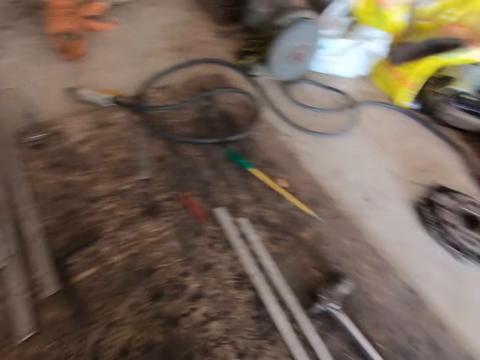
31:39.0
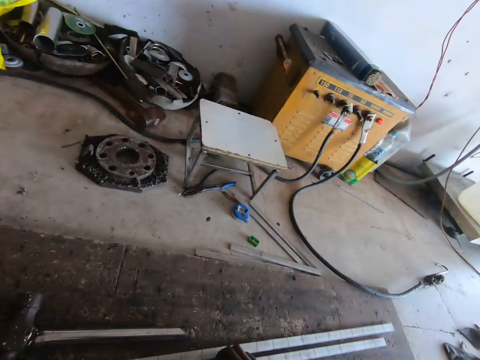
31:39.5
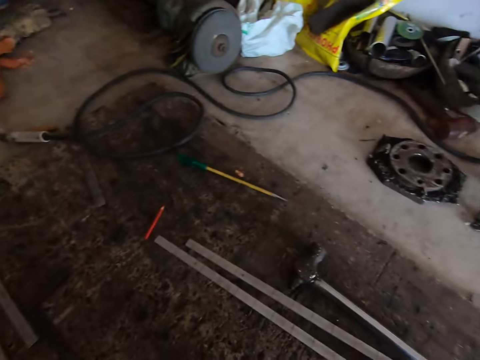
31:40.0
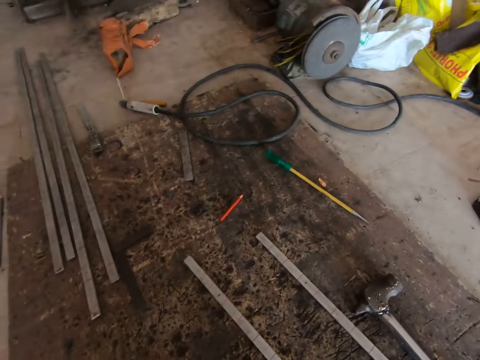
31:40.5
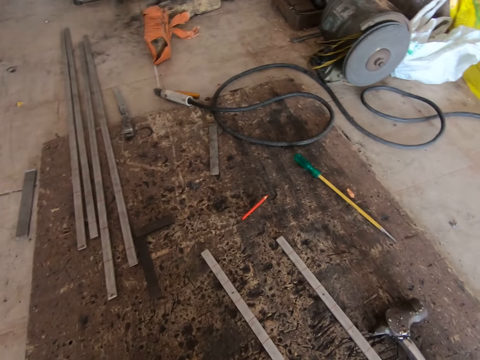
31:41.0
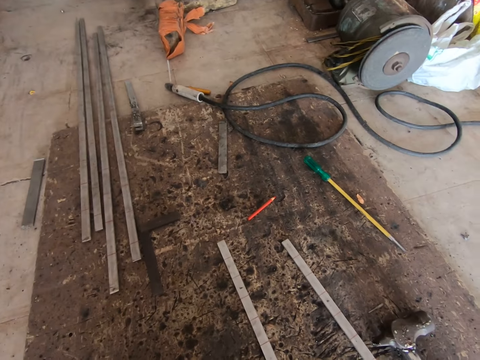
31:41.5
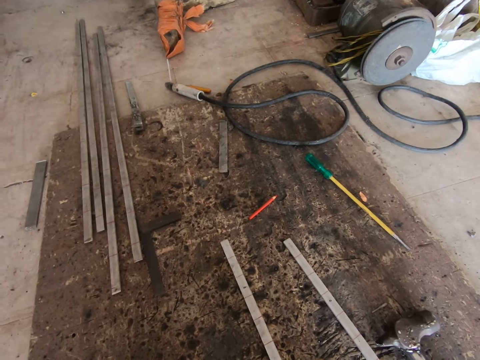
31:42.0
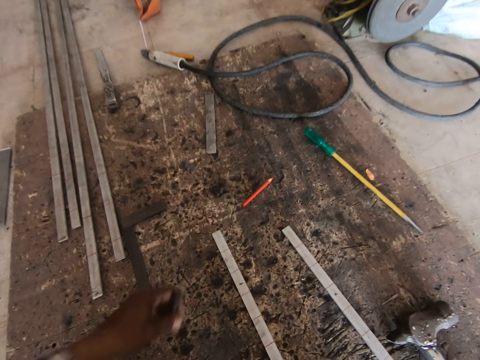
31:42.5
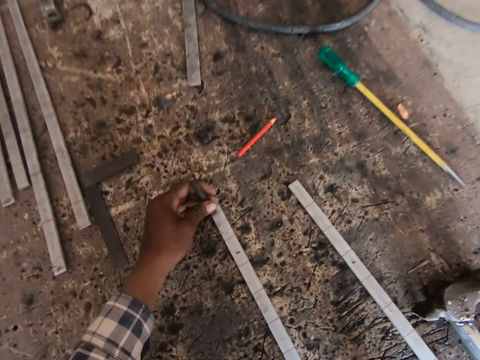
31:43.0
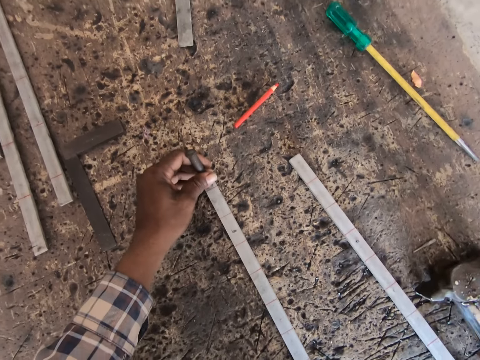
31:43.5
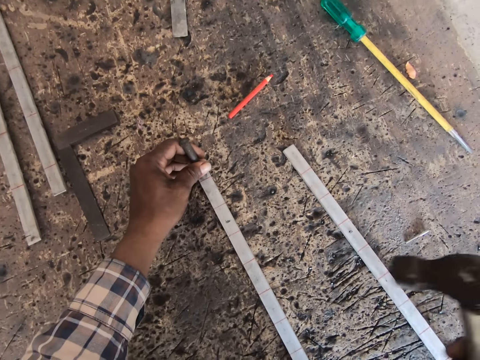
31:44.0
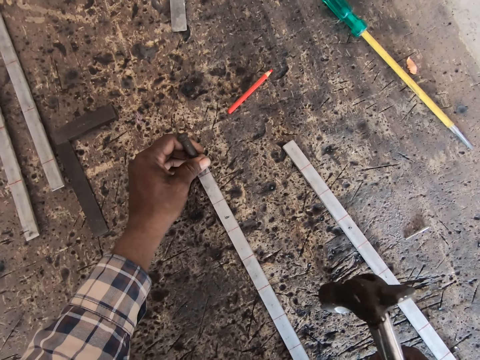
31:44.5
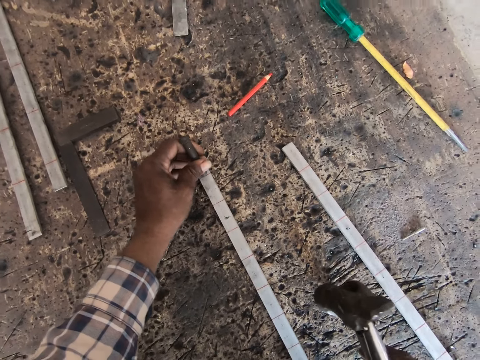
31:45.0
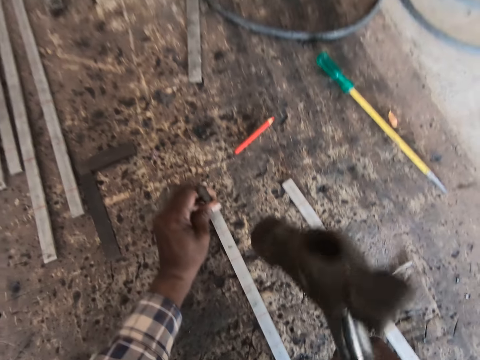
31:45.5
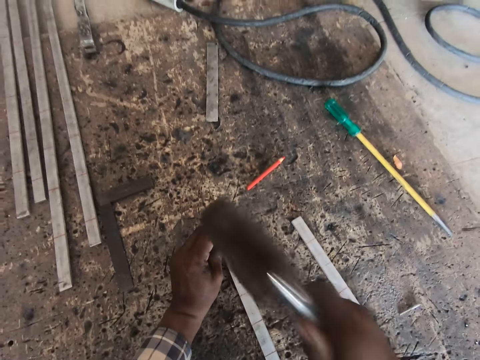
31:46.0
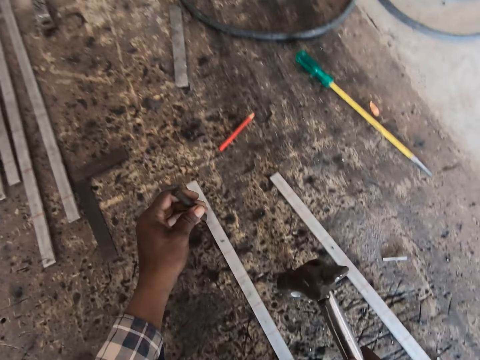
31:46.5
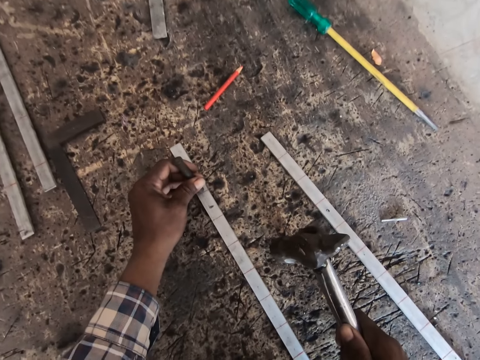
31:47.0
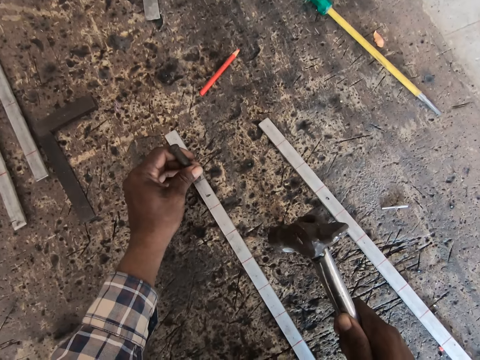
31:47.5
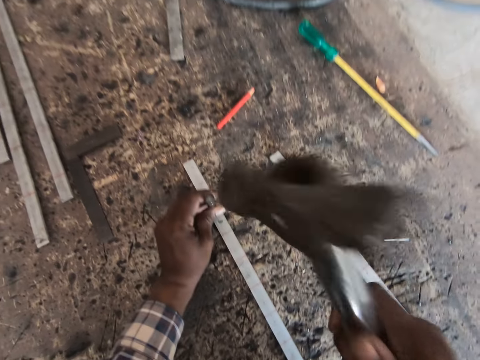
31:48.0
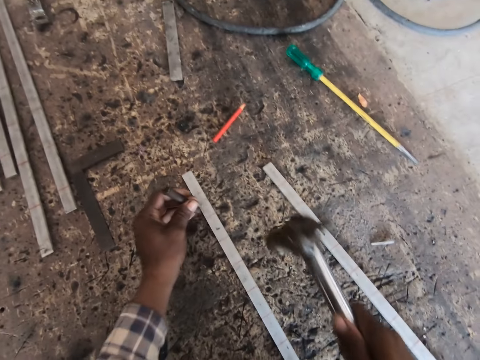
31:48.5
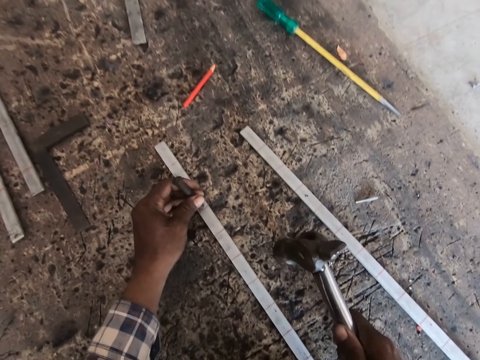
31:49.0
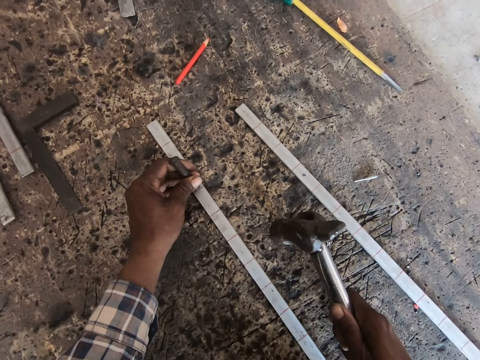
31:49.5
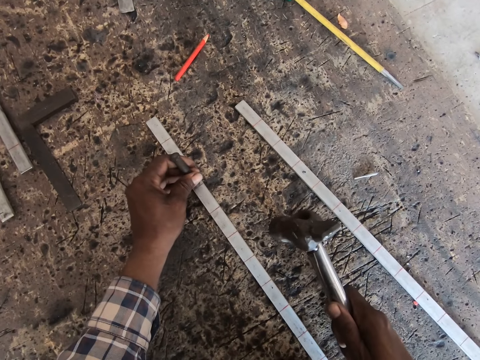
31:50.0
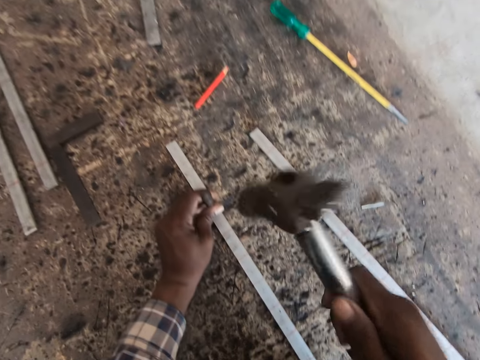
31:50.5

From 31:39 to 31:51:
The camera wearer places the chisel on the metal rod with his left hand. He picks up the hammer on the floor with his right hand. He hits the chisel on the metal flat bar on the floor with the hammer in his right hand. He moves the chisel on the metal flat bar with his left hand. He places the hammer on the floor with his right hand. He aligns a metal on the steel metal. He hits the chisel on the metal flat bar on the floor with the hammer in his right hand. He moves the chisel on the metal flat bar with his left hand. He places the hammer on the floor with his right hand. He aligns the metal on the steel metal.

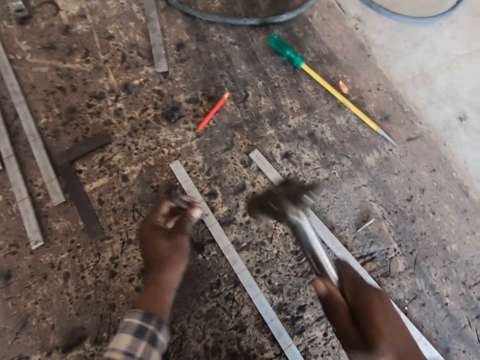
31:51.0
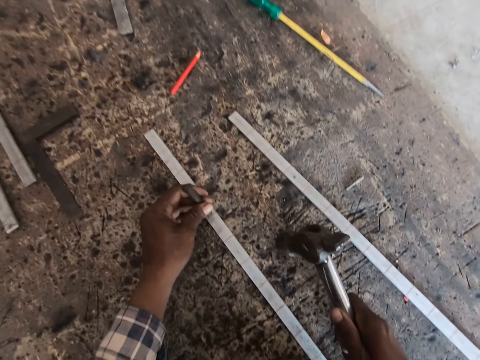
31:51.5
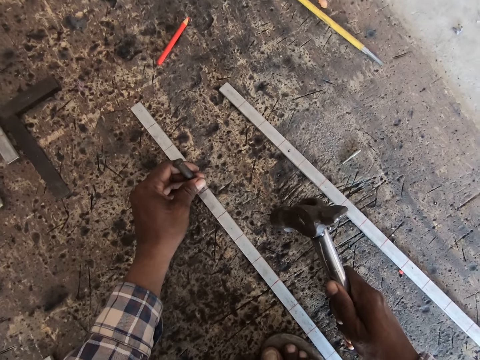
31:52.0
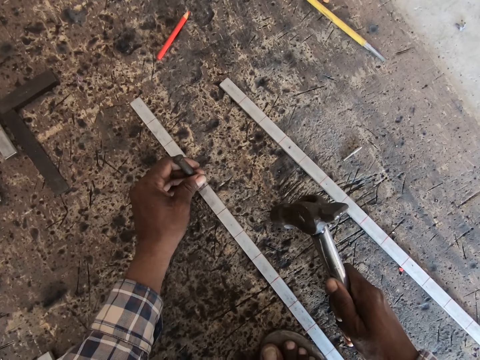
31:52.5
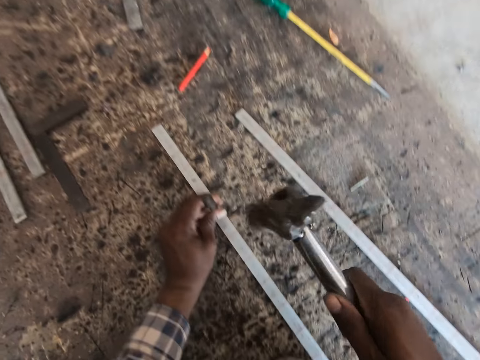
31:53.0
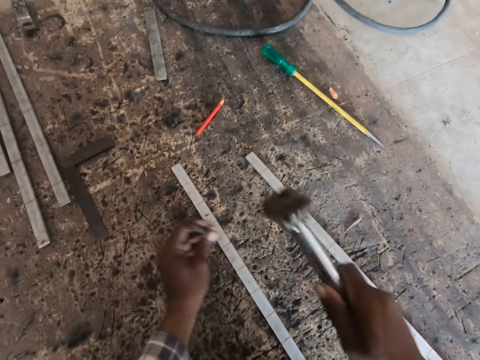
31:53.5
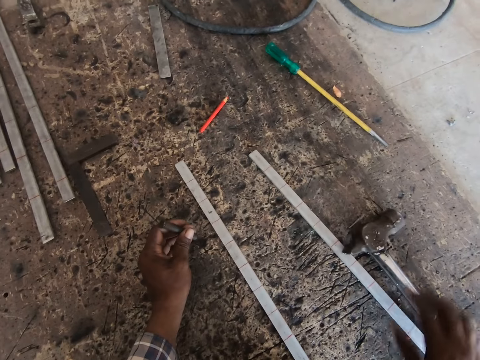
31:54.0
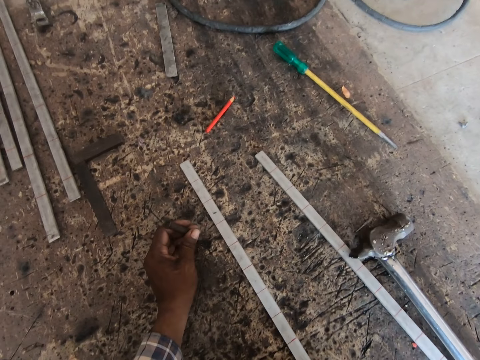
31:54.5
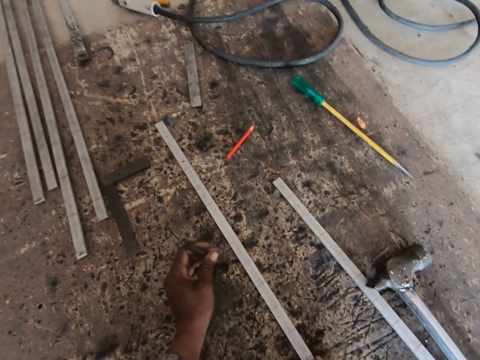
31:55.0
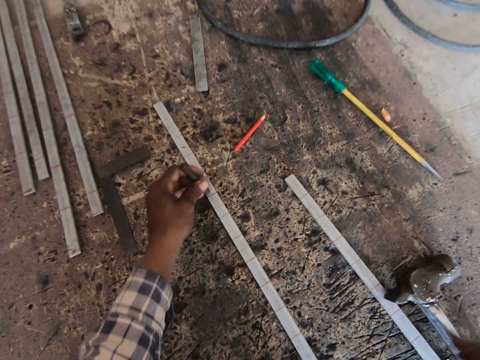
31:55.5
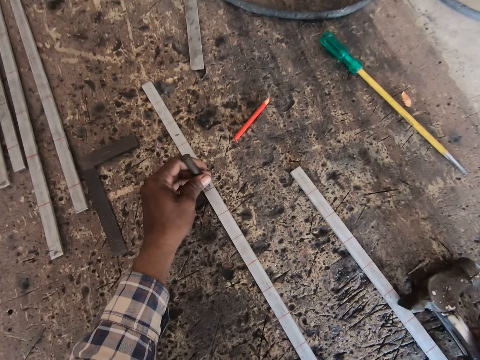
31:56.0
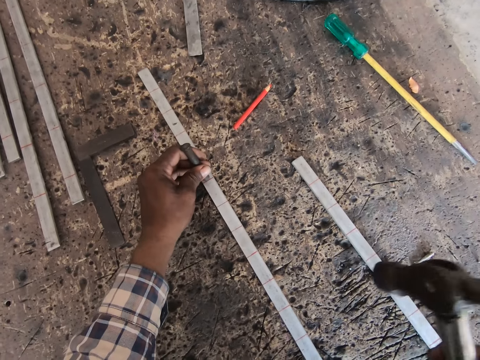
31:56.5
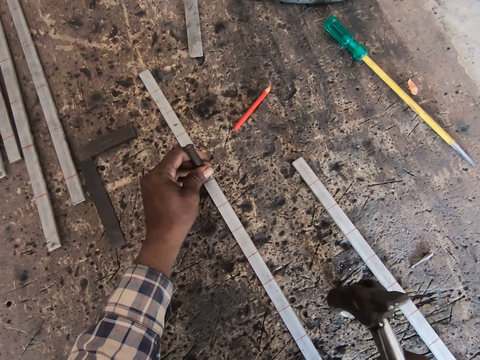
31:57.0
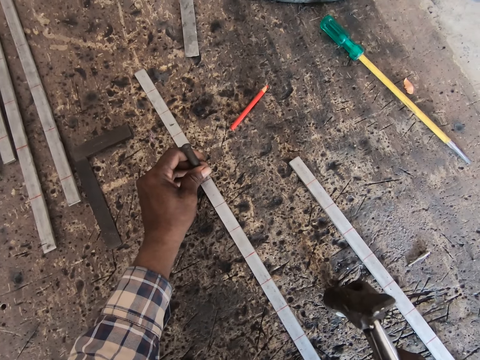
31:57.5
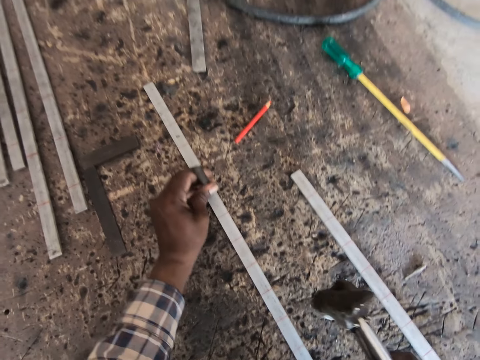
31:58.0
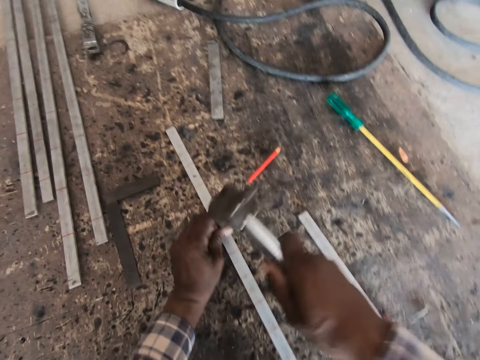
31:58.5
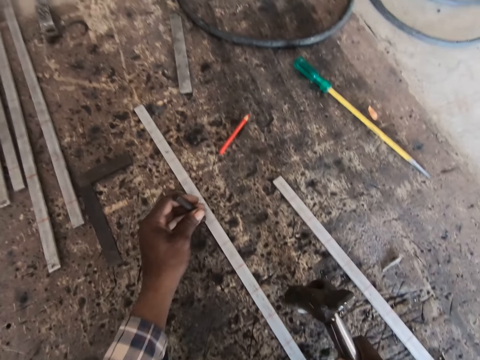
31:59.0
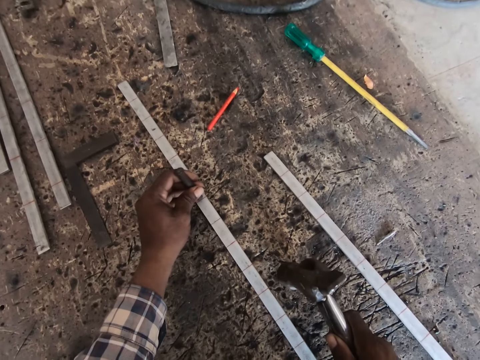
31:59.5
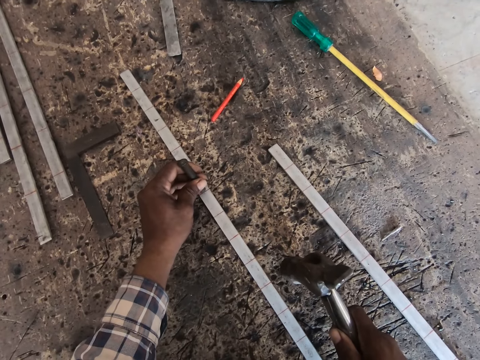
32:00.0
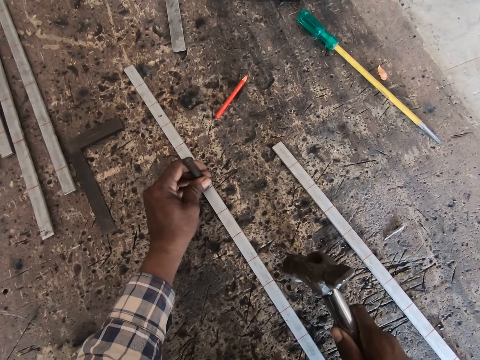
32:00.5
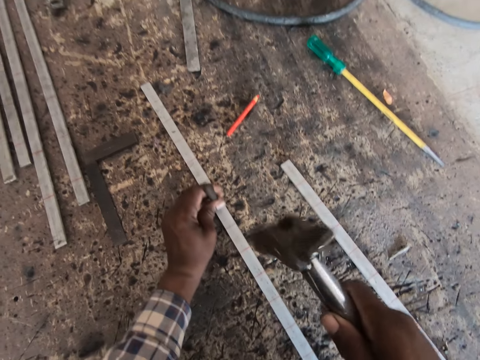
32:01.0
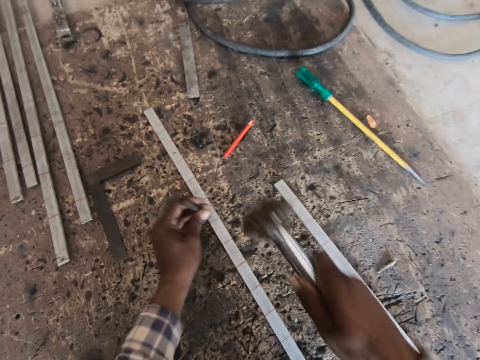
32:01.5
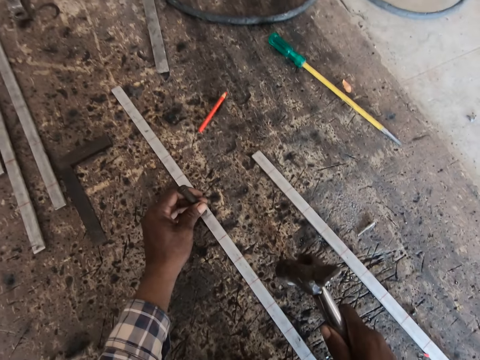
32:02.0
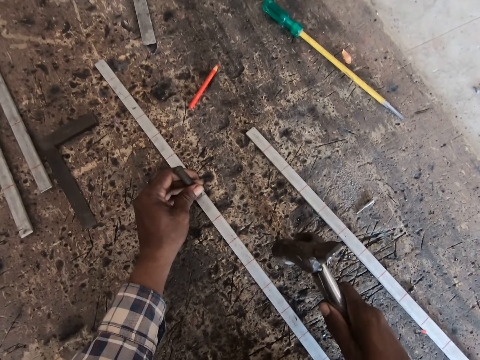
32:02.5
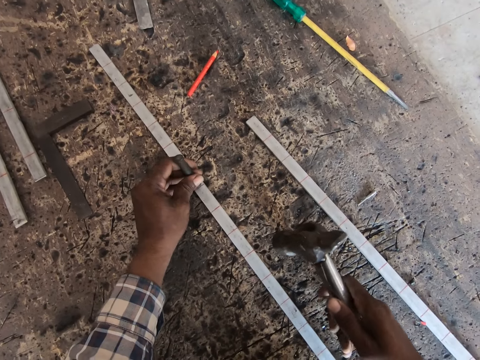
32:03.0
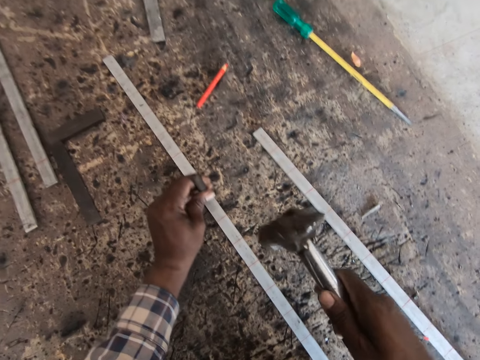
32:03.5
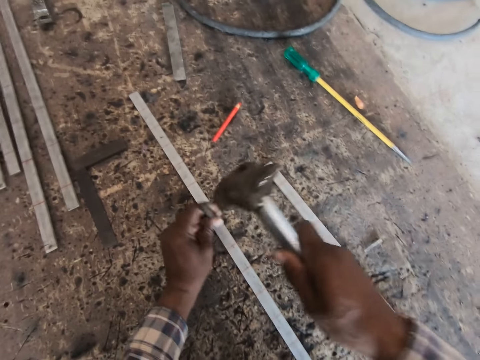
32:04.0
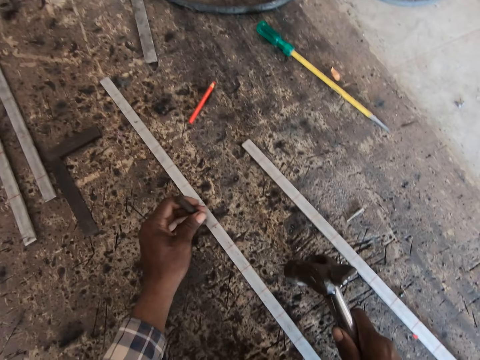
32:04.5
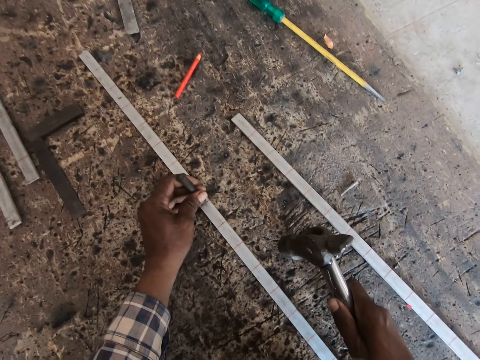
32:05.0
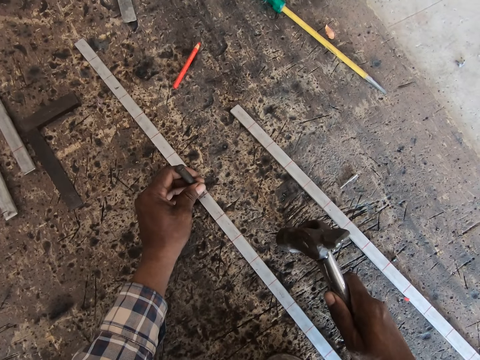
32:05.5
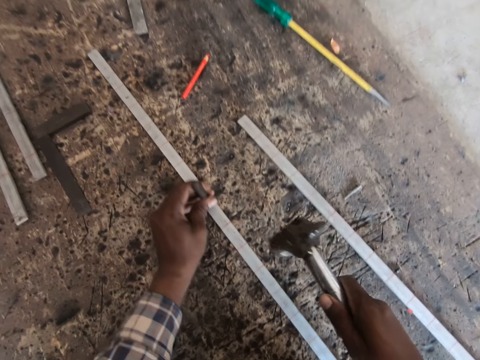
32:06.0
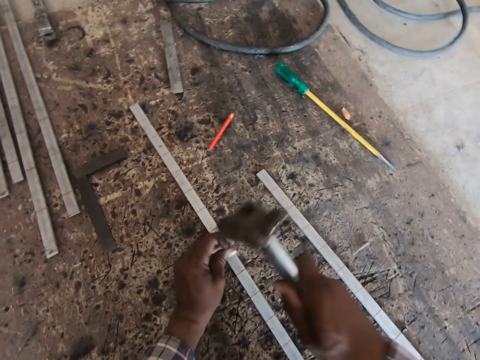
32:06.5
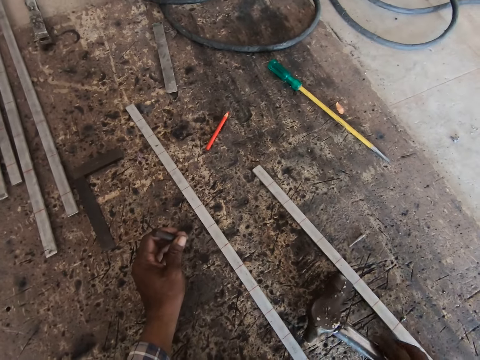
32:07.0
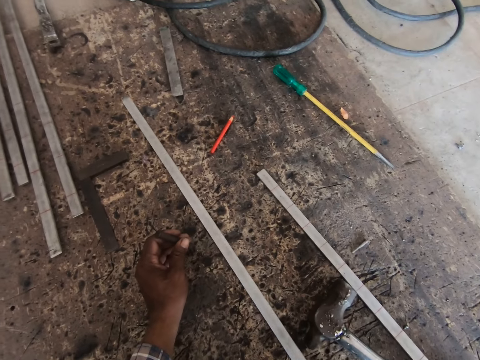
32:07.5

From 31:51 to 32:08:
The camera wearer hits the chisel on the metal flat bar on the floor with the hammer in his right hand. He moves the chisel on the metal flat bar with his left hand. He places the hammer on the floor with his right hand. He moves the chisel on the metal flat bar with his left hand. He aligns a metal on the steel metal. He hits the chisel on the metal flat bar on the floor with the hammer in his right hand. He places the hammer on the floor with his right hand. He moves the metal flat bar on the floor with his right hand. He places the chisel on the metal flat bar with his left hand. He picks up the hammer from the floor with his right hand. He aligns the metal on the steel metal. He places the hammer on the floor with his right hand. He hits the chisel on the metal flat bar on the floor with the hammer in his right hand. He moves the chisel on the metal flat bar with his left hand. He places the hammer on the floor with his right hand. He aligns the metal on the steel metal. He hits the chisel on the metal flat bar on the floor with the hammer in his right hand. He places the hammer on the floor with his right hand. He moves the chisel on the metal flat bar with his left hand. He aligns the metal on the steel metal. He hits the chisel on the metal flat bar on the floor with the hammer in his right hand. He moves the chisel on the metal flat bar with his left hand. He places the hammer on the floor with his right hand. He aligns the metal on the steel metal. He hits the chisel on the metal flat bar on the floor with the hammer in his right hand. He removes the chisel from the metal flat bar on the floor with his left hand. He drops the hammer on the floor with his right hand. He moves the metal flat bar on the floor with his right hand.
